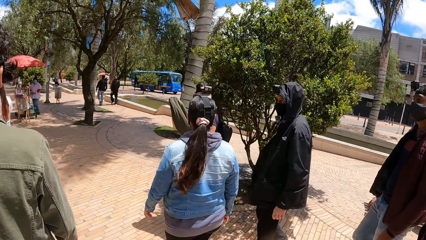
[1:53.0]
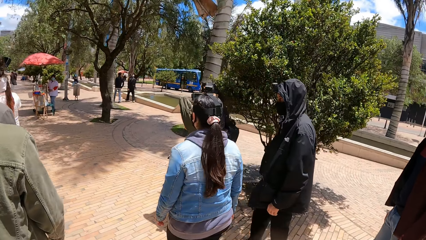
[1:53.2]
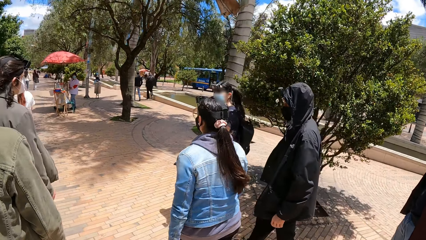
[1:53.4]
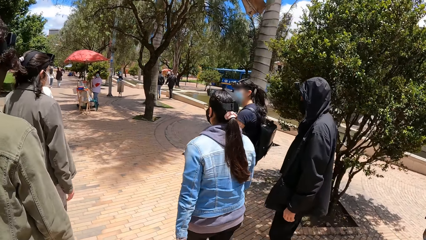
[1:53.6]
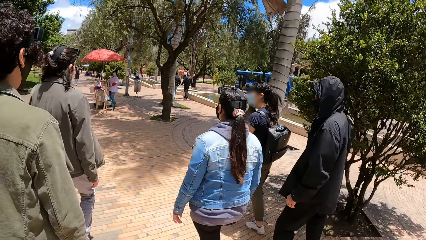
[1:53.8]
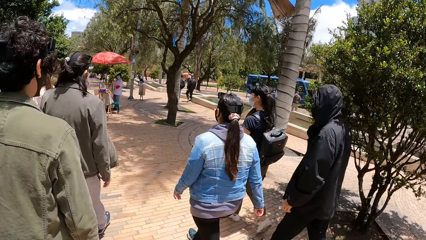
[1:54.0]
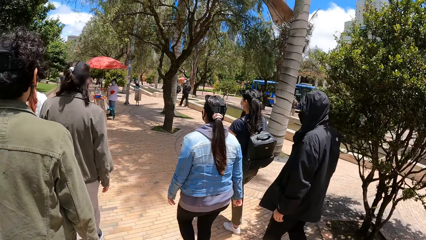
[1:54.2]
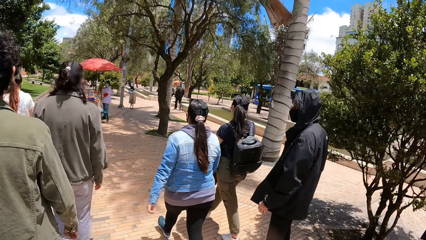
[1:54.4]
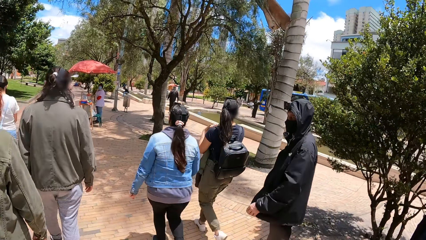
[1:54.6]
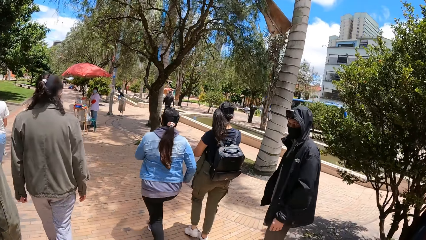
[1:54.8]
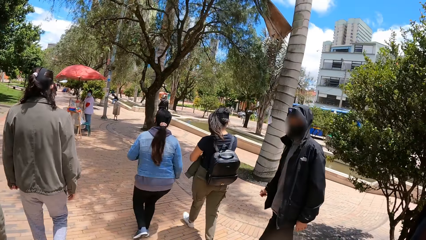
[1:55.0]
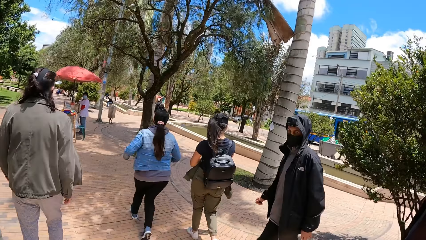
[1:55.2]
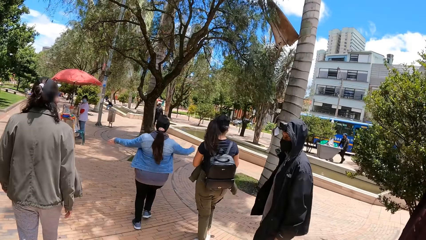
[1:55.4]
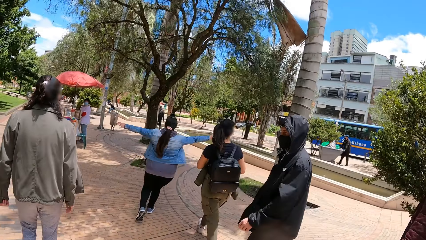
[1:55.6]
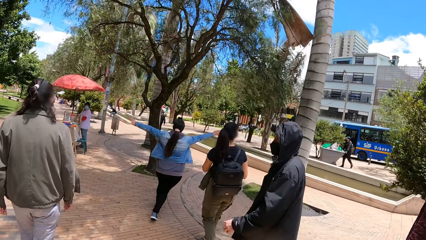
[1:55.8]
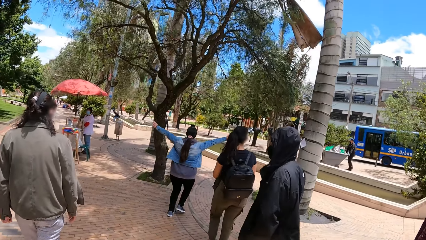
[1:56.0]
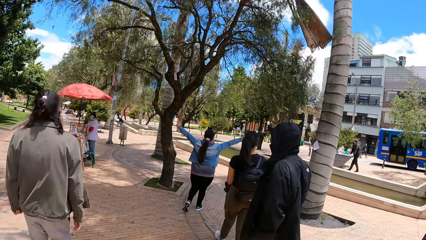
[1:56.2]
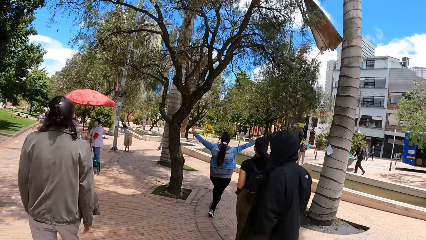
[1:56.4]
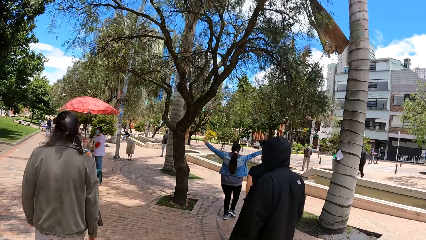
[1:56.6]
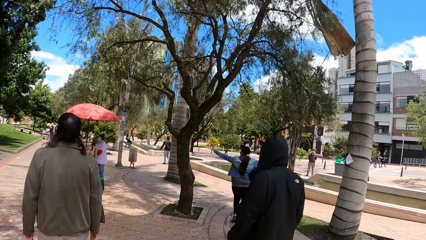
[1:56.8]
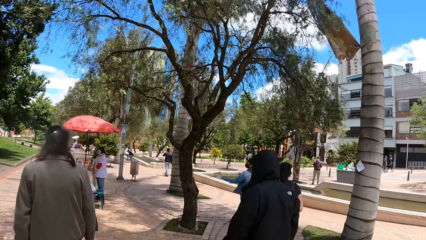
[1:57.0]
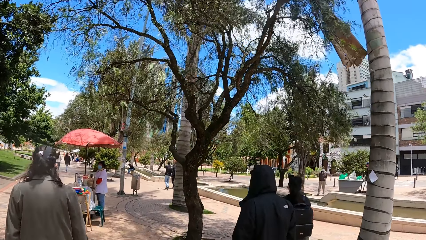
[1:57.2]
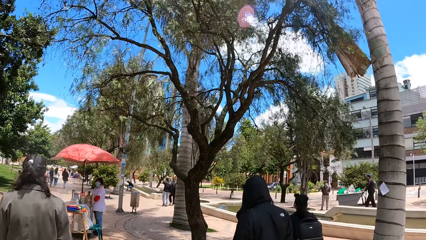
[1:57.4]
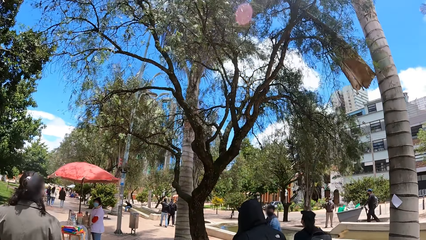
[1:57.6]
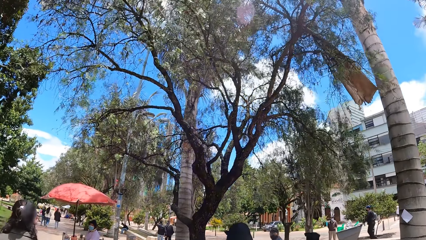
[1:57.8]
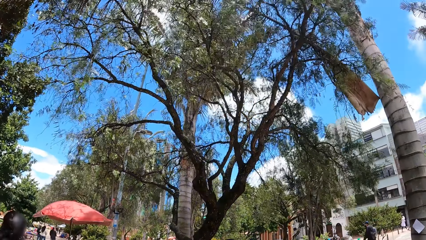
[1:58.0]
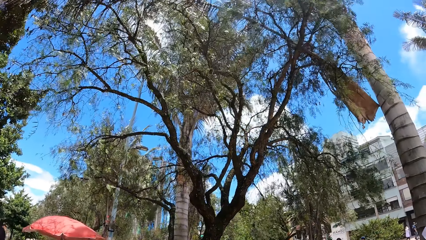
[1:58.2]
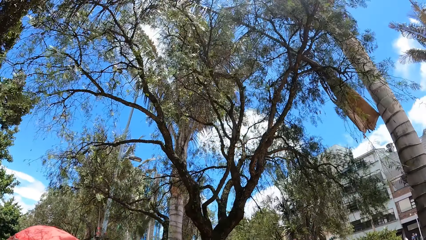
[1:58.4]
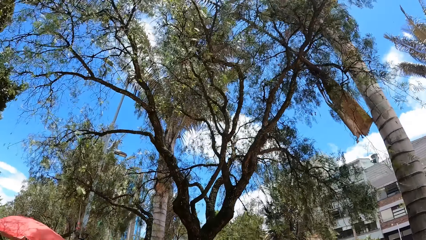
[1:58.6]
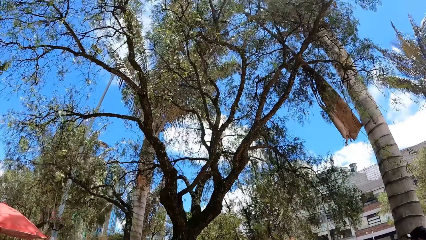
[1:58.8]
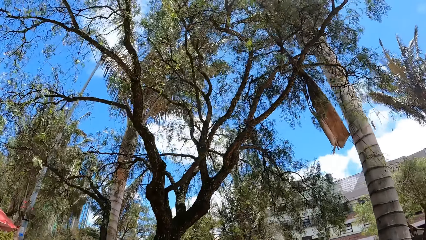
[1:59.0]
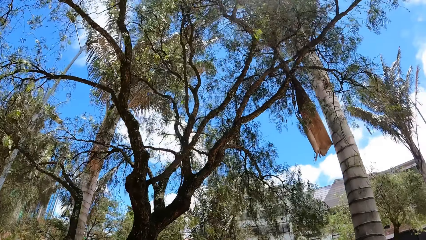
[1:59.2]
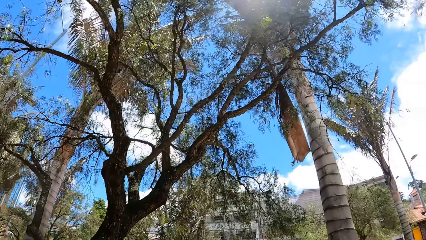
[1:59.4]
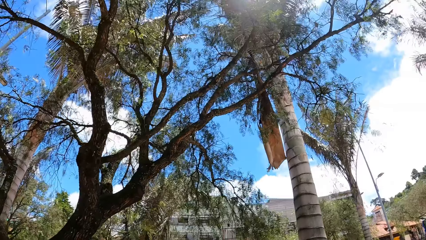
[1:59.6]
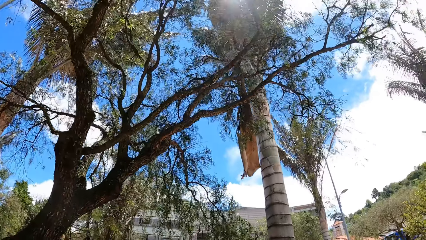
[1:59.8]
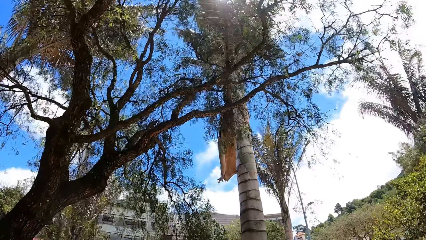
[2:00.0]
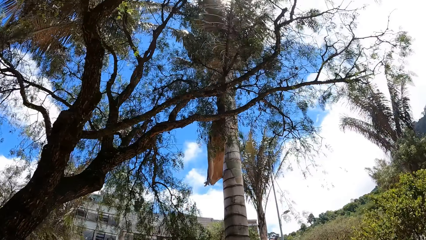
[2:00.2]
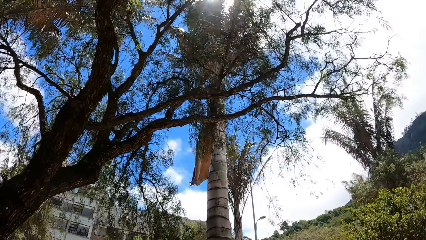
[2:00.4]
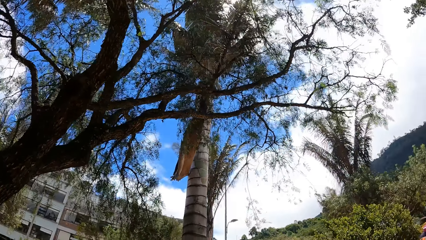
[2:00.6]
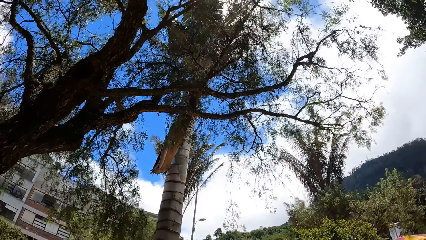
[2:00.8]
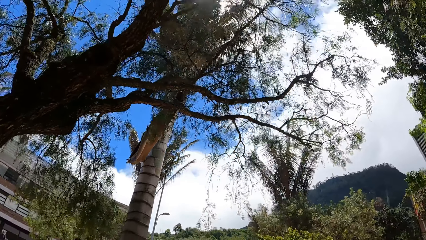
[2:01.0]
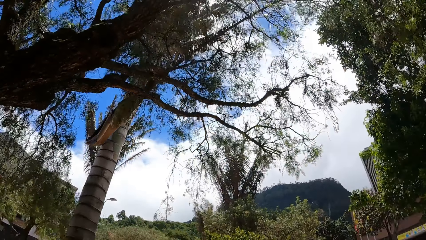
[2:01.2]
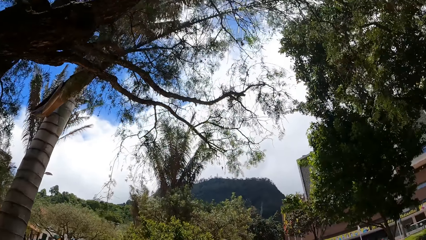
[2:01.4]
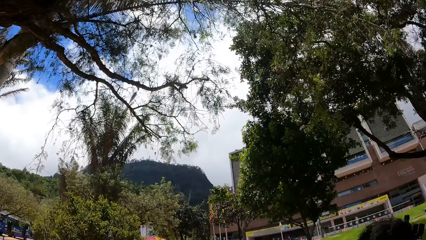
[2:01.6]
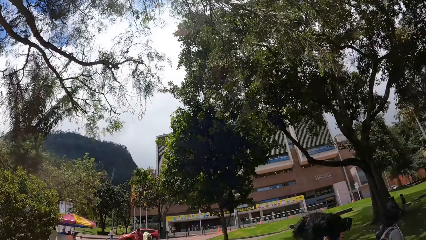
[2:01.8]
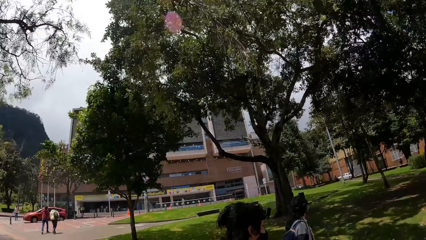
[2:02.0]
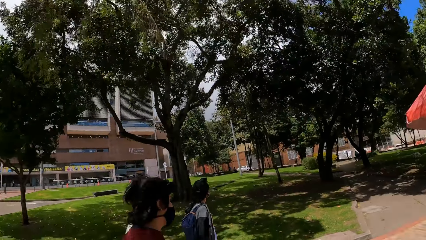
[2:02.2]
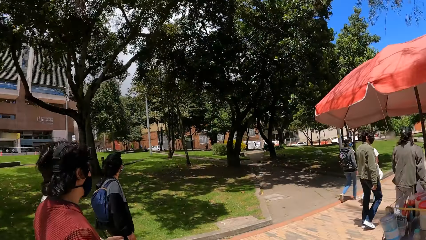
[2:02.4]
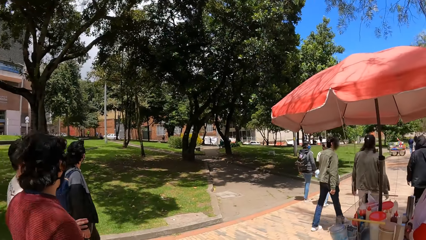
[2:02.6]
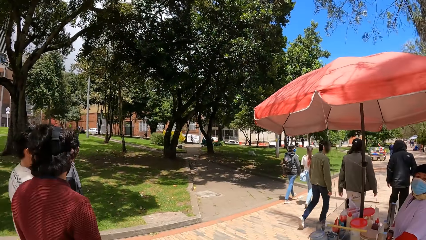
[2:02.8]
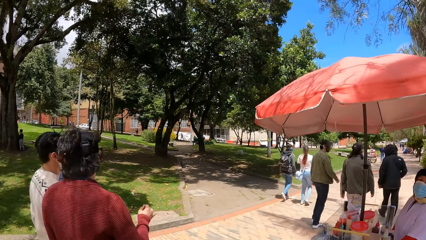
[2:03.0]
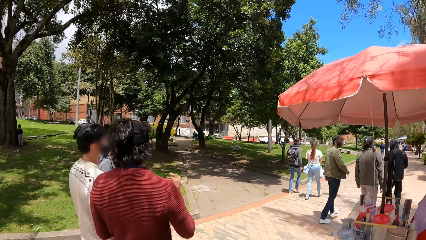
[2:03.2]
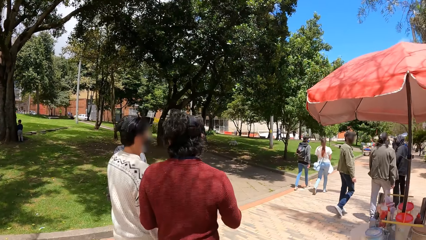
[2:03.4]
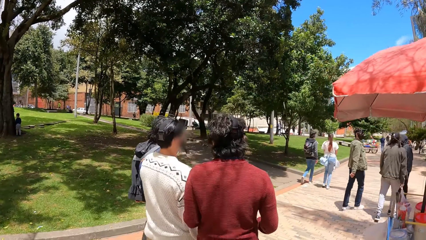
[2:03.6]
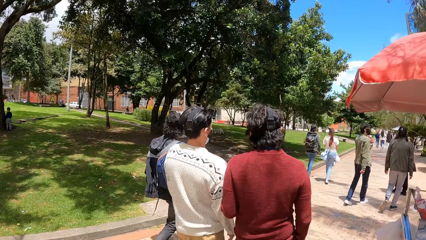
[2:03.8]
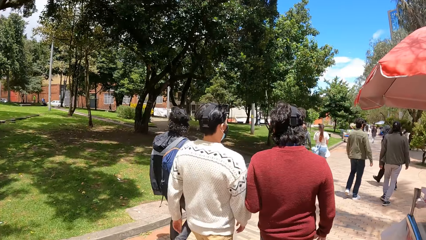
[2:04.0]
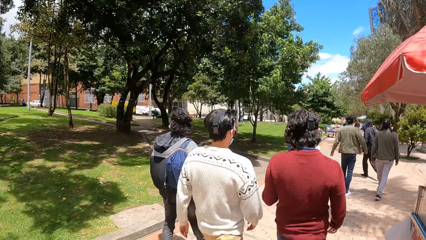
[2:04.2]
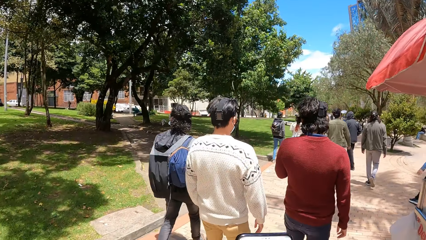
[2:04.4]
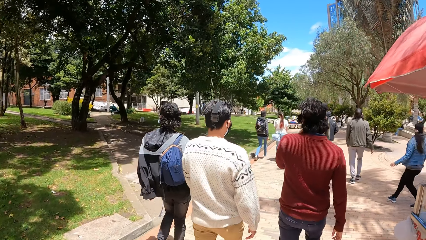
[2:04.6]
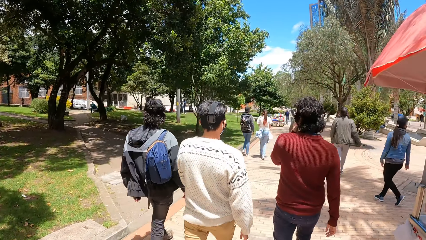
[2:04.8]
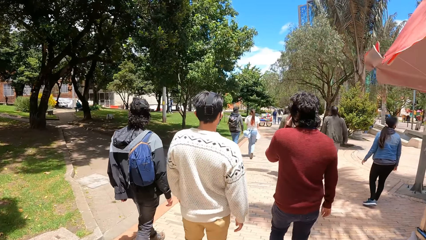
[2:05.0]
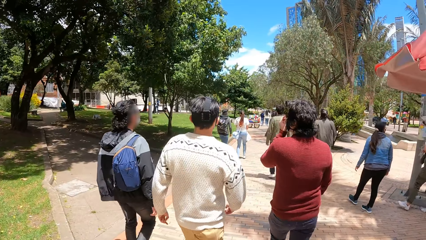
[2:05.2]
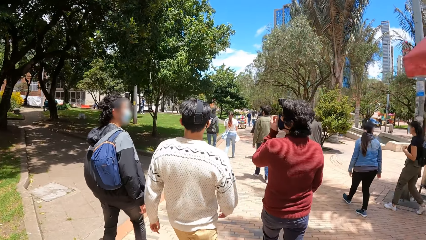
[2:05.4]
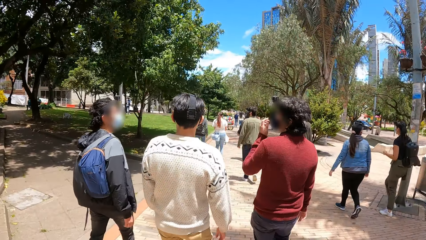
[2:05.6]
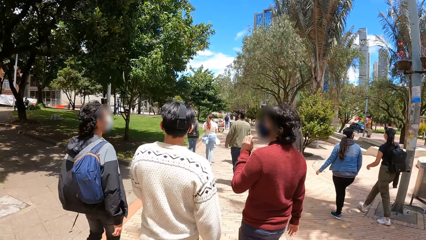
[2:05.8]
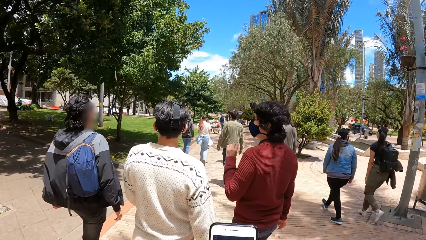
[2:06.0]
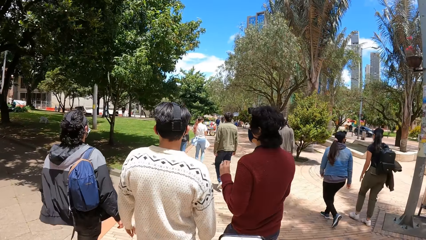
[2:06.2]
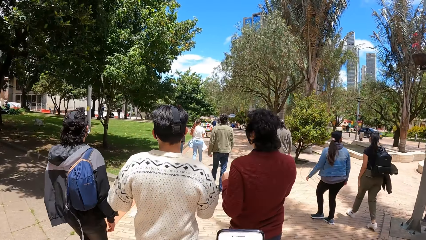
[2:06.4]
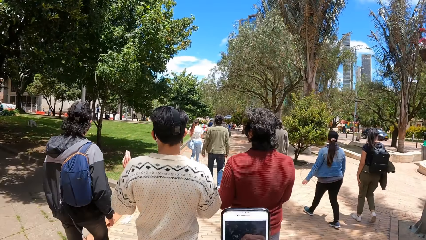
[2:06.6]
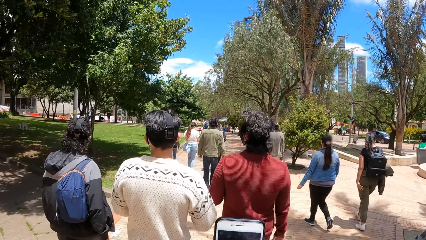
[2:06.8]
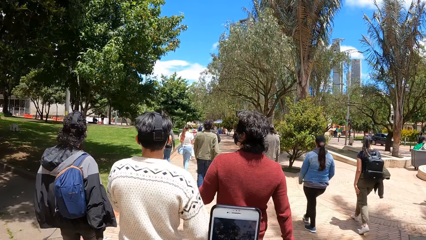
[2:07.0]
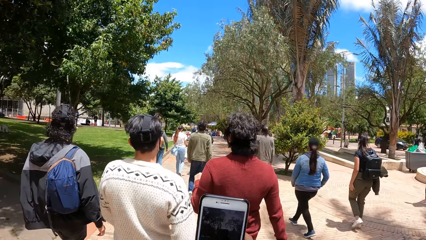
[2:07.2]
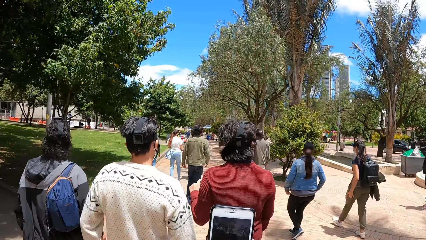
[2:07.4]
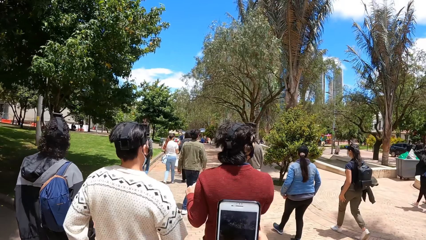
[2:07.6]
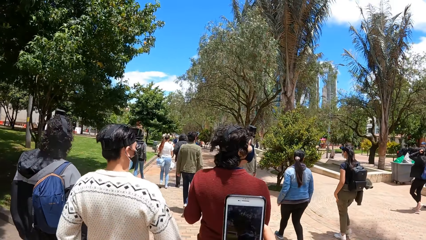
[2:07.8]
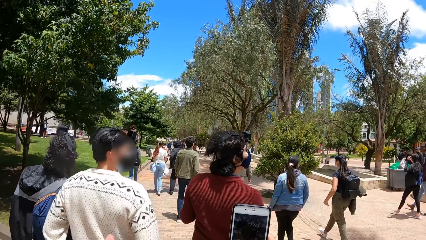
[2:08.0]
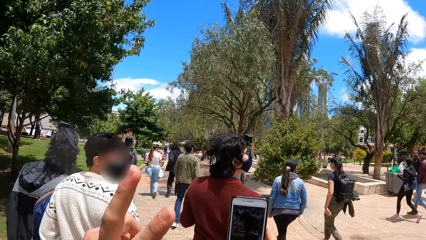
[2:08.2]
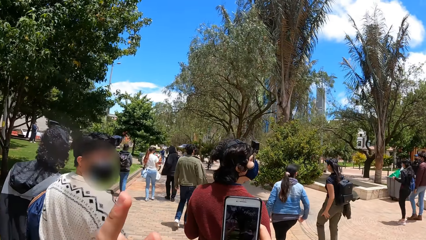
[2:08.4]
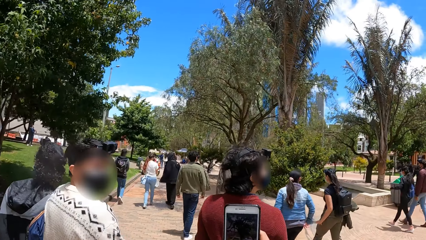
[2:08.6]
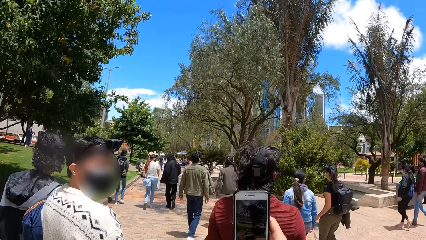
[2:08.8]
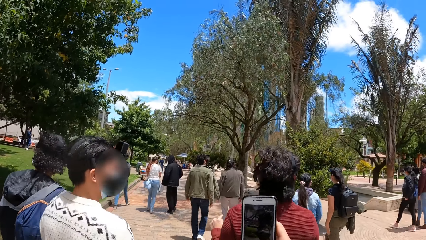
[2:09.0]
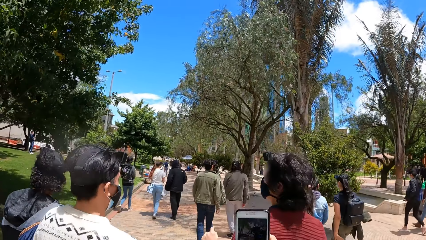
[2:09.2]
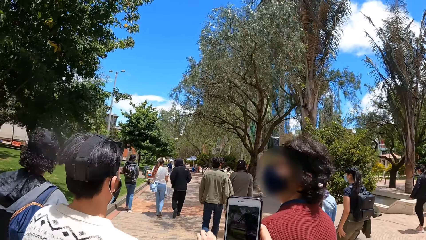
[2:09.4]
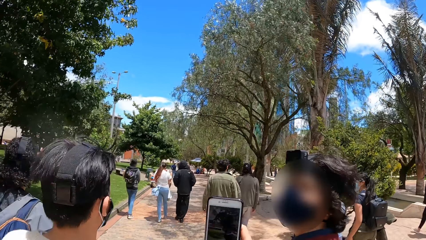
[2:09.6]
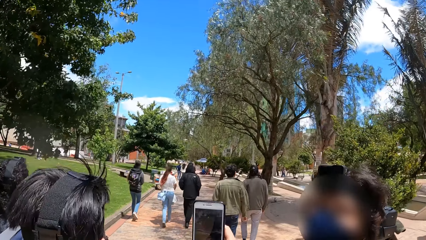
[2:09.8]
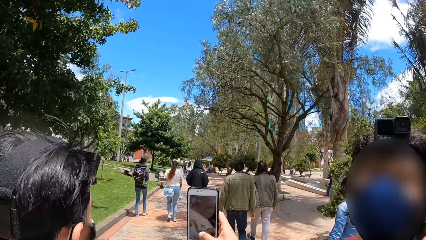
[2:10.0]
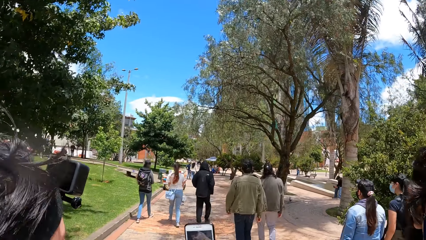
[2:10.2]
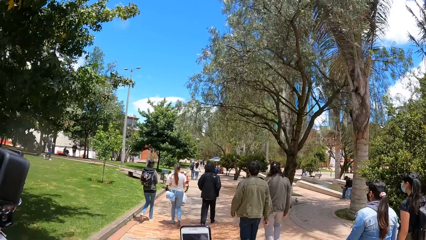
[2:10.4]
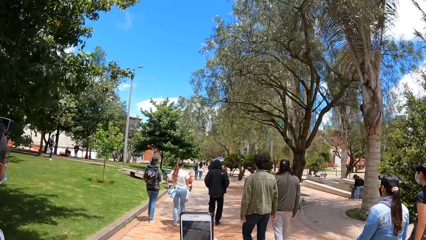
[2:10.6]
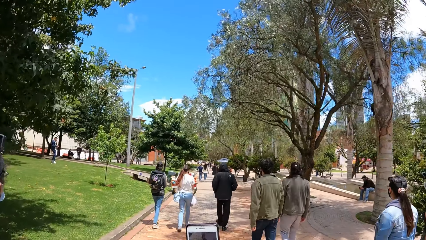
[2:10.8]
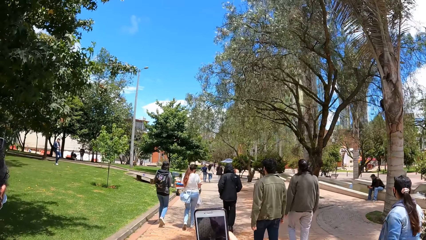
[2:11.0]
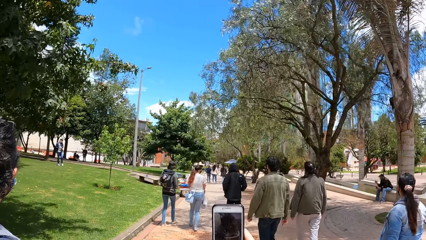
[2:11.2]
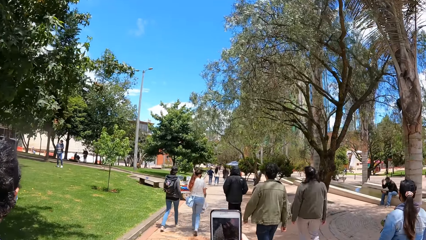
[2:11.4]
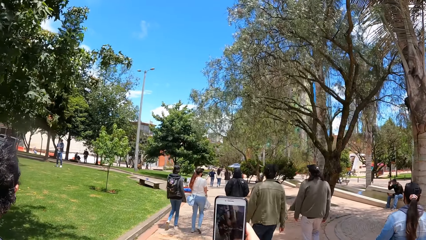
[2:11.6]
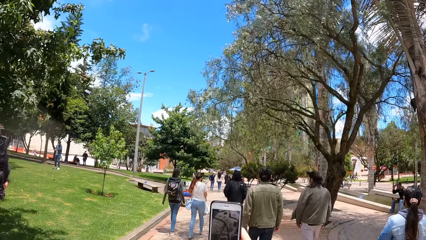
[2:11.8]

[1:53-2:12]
A woman walks around. The woman runs with hands in the air. The camera wearer looks up. A man walks around. The camera wearer operates the mobile phone in his hands. Another man walks around. The camera wearer interacts with a man. He moves the left fingers. He holds the phone with the right hand.
